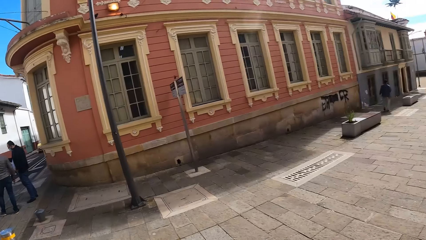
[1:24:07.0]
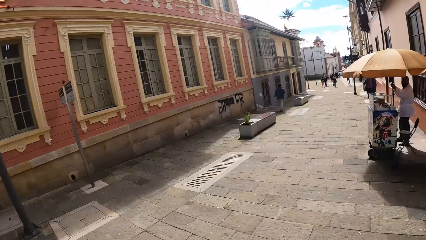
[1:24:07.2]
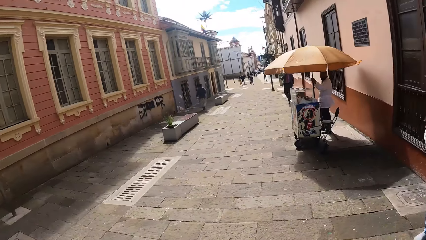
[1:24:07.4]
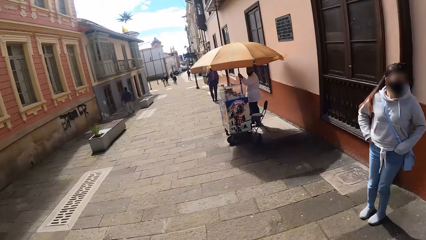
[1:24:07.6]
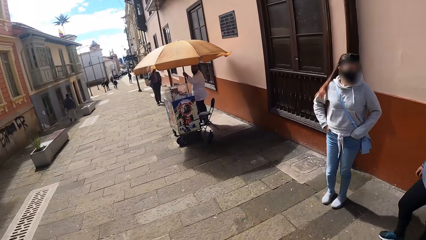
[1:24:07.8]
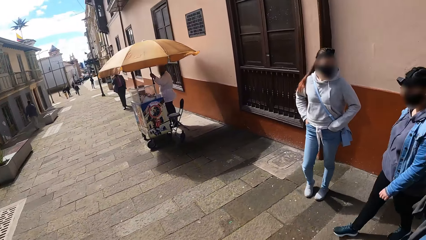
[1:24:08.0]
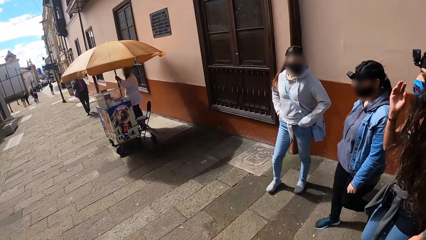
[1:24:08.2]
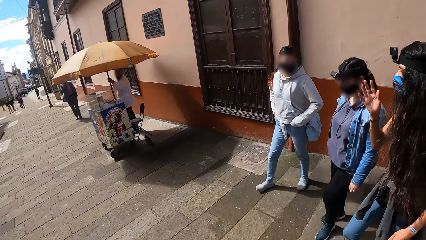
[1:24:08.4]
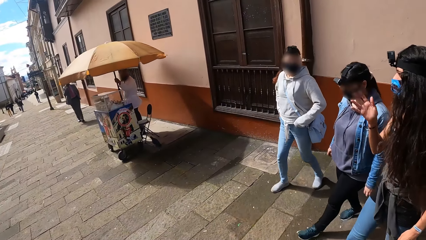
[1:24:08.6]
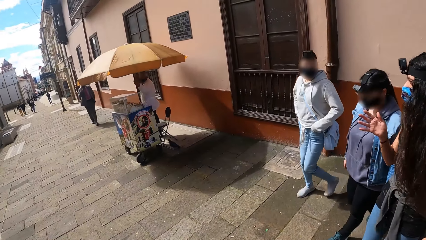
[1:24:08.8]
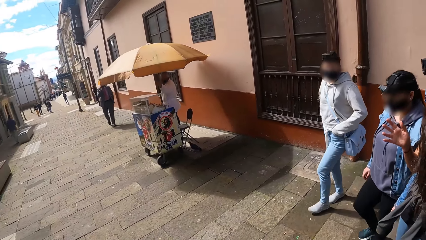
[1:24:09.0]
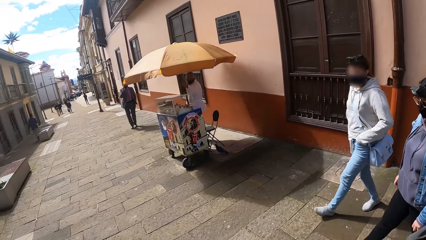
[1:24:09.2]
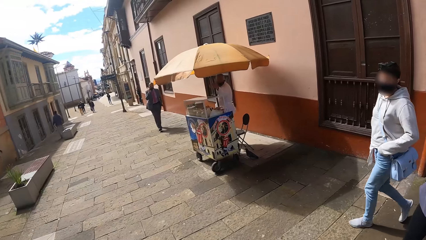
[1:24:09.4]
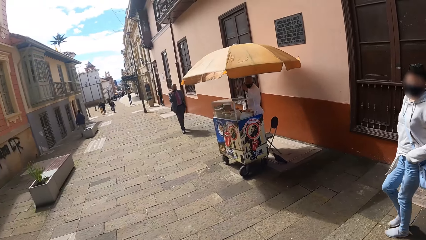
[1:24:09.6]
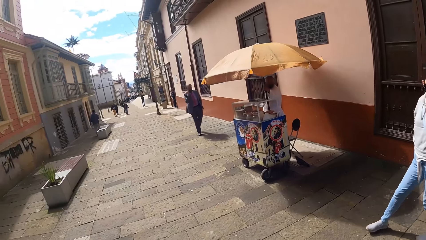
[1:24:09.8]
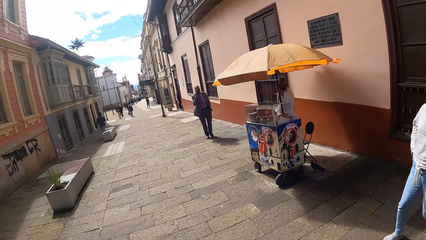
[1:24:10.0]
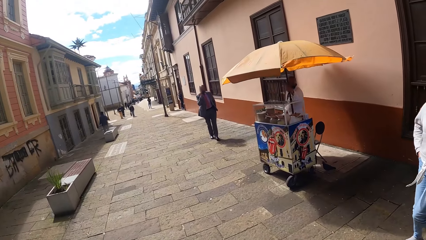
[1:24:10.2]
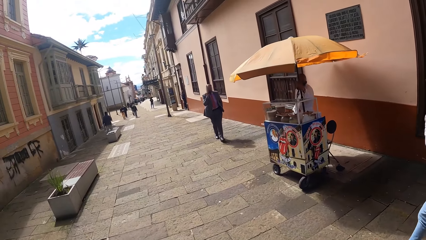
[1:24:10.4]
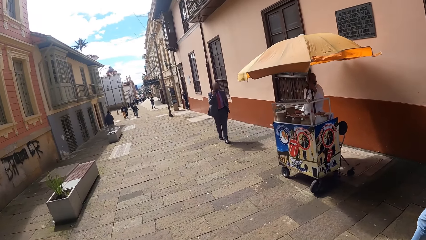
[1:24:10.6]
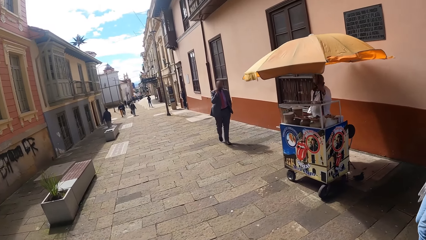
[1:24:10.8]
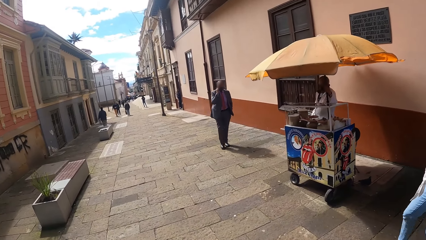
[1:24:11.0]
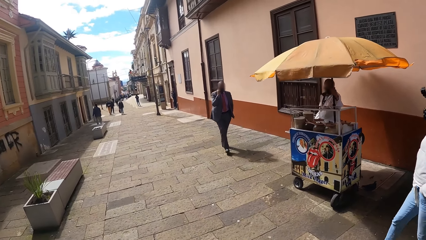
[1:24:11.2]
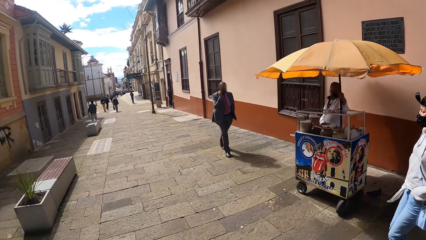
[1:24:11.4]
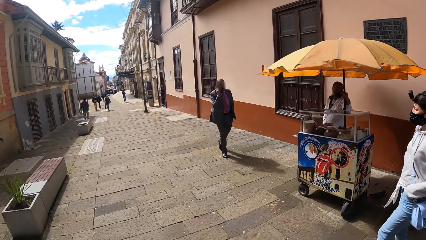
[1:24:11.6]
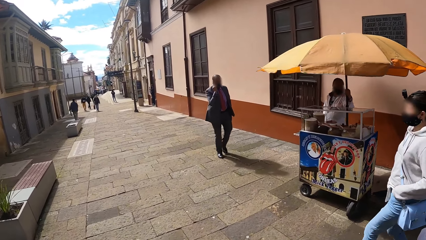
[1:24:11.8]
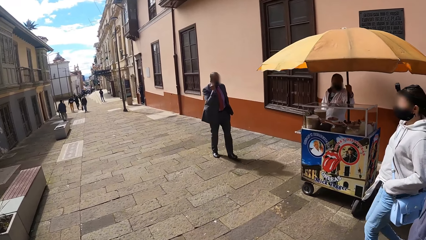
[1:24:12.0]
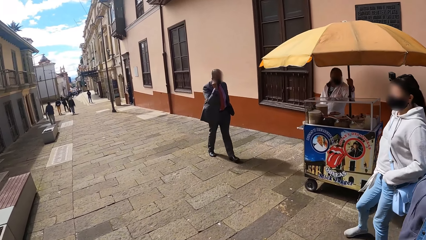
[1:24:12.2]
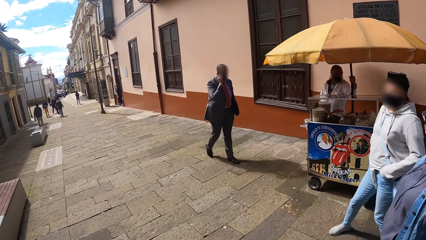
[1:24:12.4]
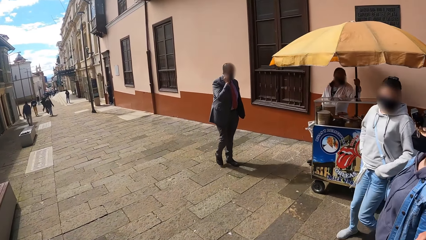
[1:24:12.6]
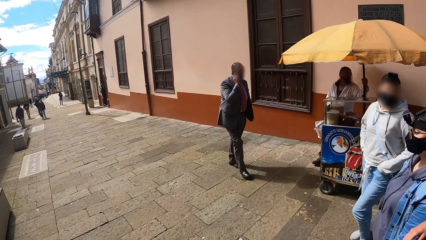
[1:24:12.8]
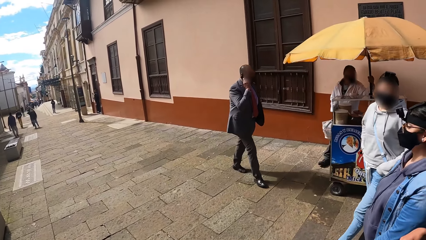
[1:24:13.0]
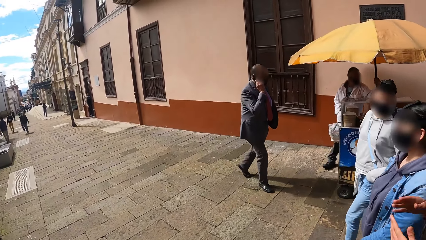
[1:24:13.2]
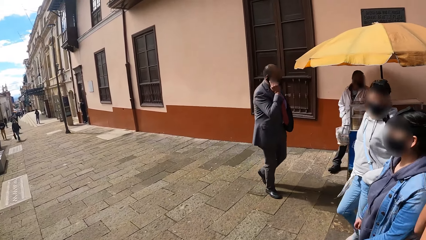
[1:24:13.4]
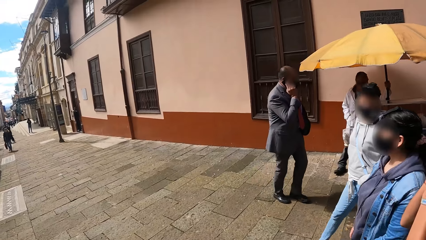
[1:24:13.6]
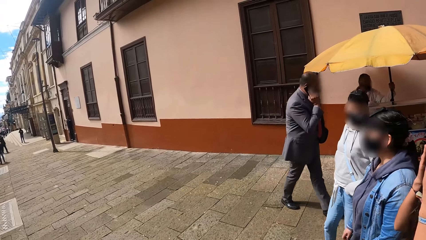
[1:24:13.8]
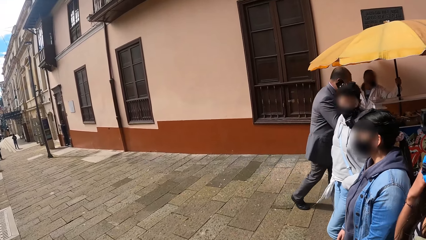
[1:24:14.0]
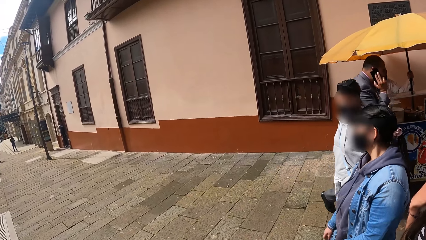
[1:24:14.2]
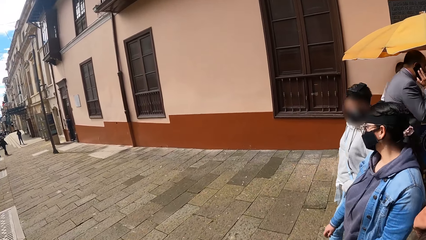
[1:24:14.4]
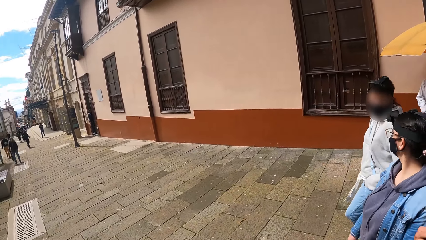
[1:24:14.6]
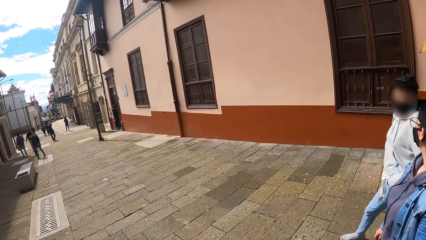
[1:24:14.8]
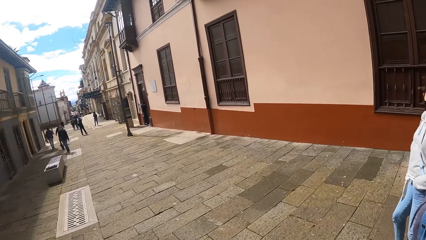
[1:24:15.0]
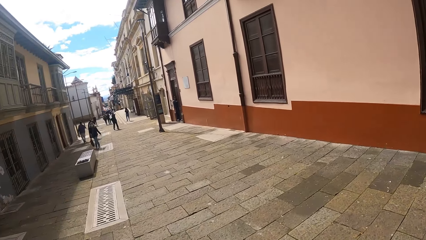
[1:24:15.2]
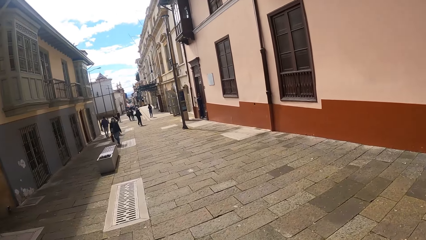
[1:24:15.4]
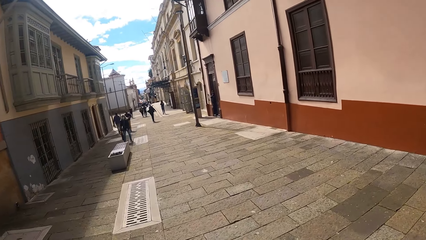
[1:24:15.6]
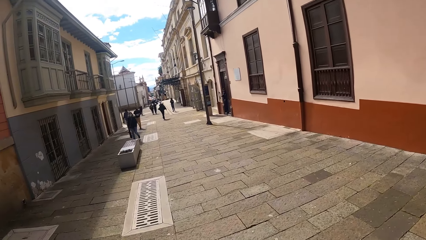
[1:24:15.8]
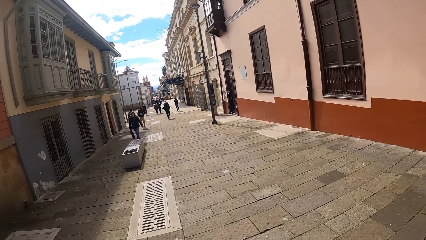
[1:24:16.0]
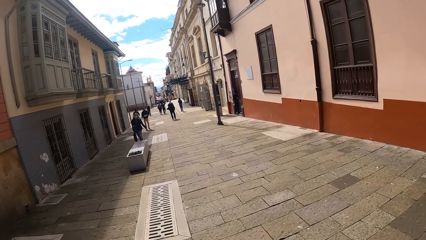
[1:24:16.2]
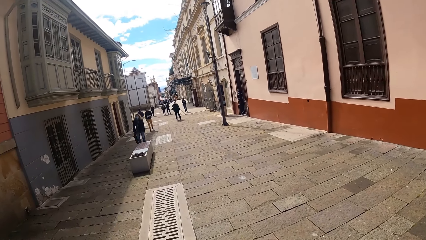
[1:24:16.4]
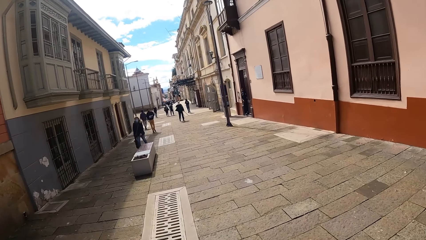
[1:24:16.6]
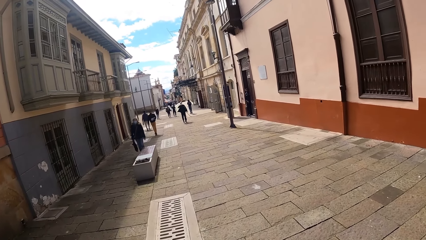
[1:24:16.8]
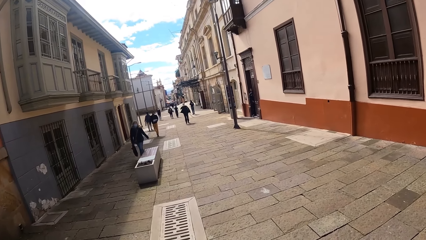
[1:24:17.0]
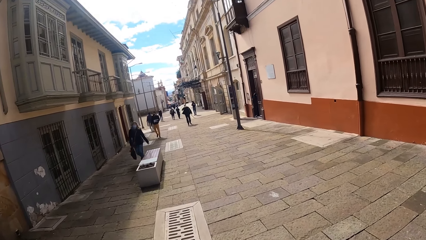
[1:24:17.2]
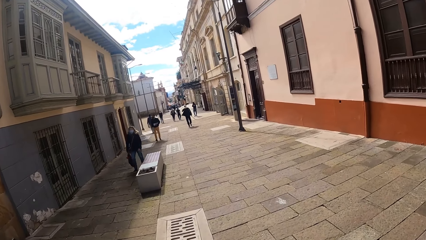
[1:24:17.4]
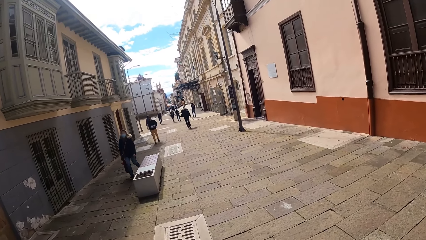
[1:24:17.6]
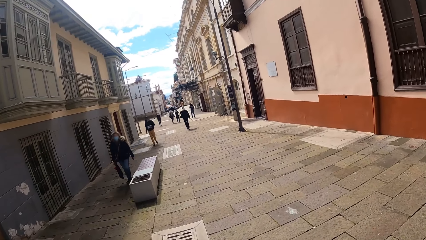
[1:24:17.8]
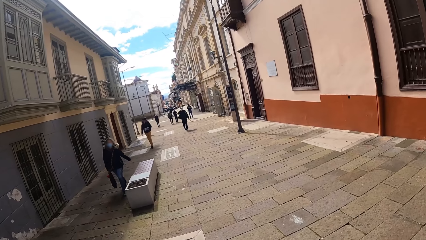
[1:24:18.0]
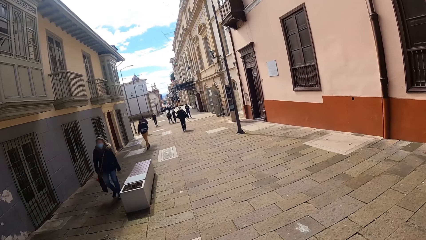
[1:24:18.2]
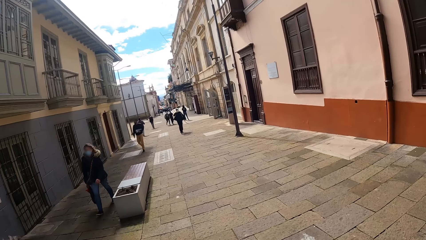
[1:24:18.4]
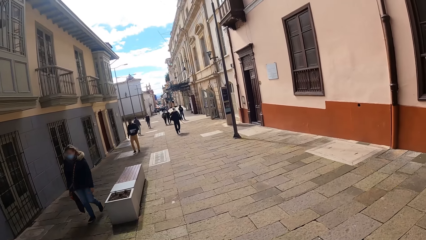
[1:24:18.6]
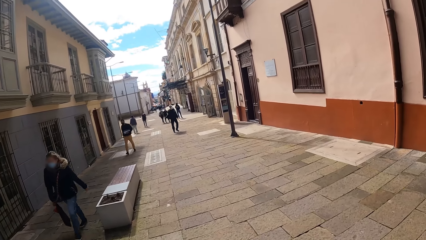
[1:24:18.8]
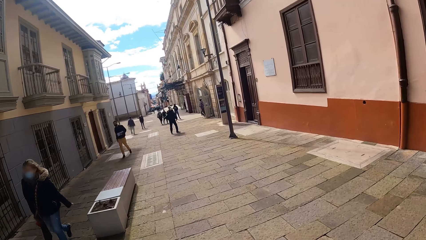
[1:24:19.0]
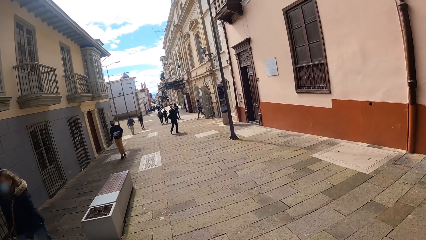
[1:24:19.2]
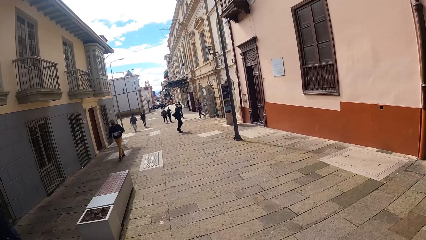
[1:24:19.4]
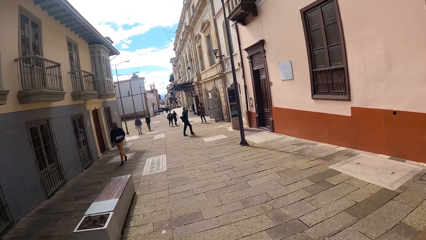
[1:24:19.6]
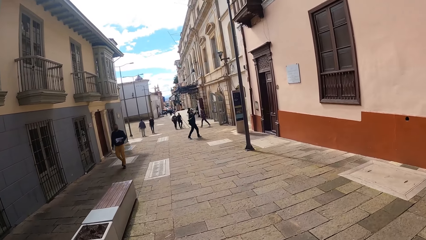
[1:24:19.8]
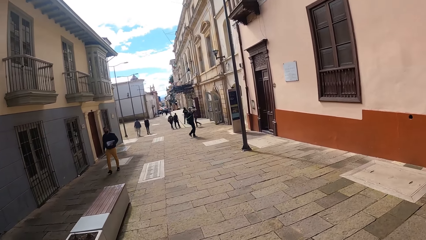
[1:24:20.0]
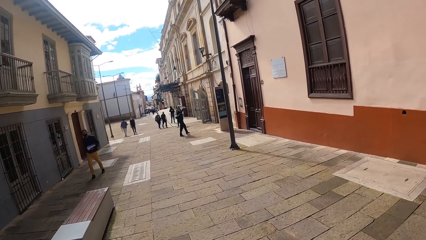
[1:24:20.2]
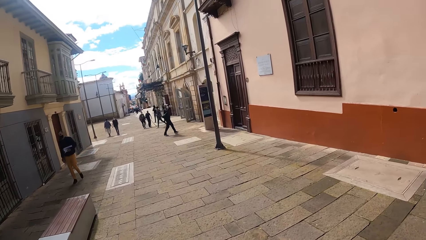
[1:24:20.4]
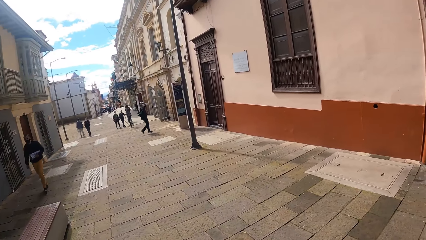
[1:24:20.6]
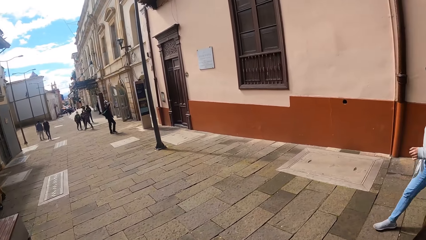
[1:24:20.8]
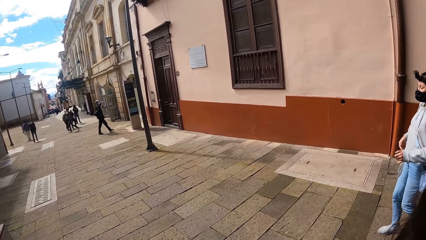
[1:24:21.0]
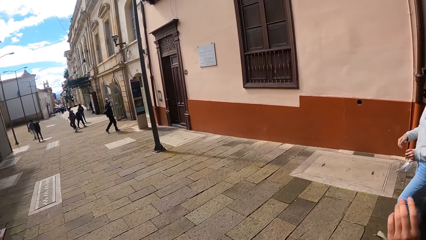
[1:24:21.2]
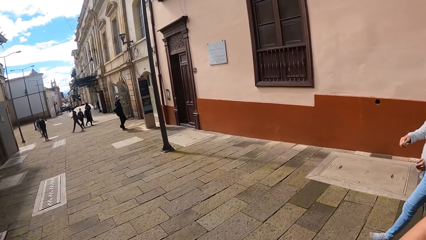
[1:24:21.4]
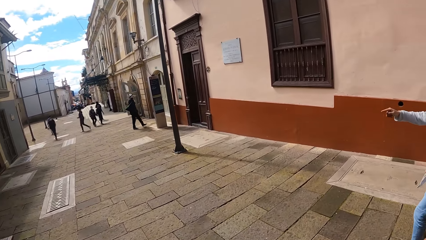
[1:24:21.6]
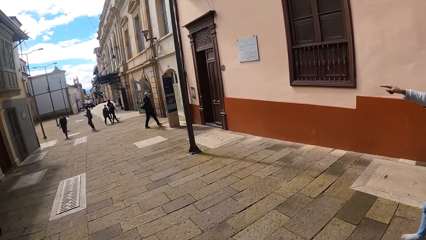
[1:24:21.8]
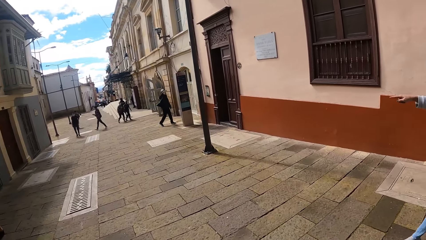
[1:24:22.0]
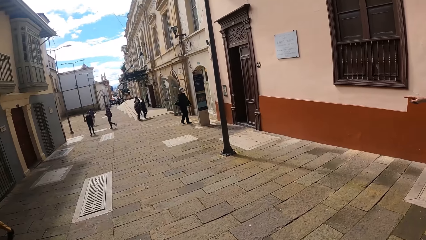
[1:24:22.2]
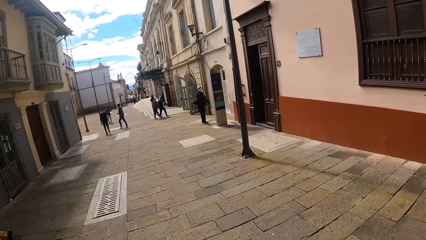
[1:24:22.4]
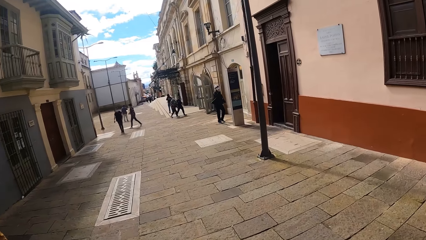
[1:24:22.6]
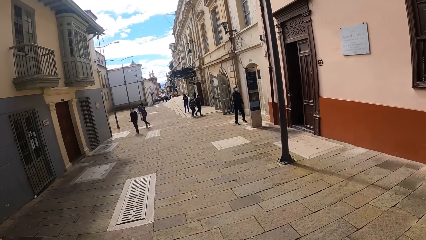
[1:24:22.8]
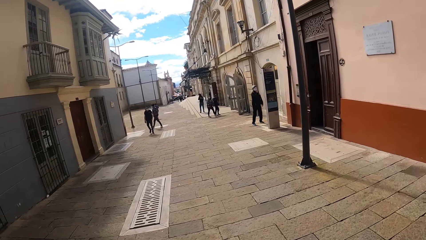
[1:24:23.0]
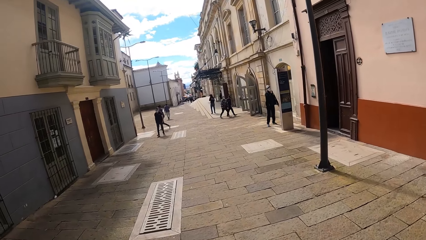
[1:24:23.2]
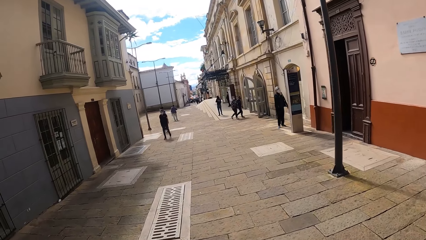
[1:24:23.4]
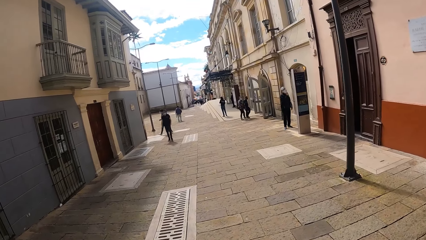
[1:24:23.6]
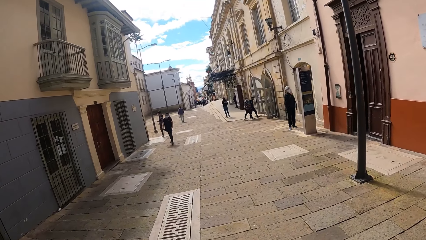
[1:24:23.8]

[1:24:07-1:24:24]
The camera wearer looks around. They walk along the street.
